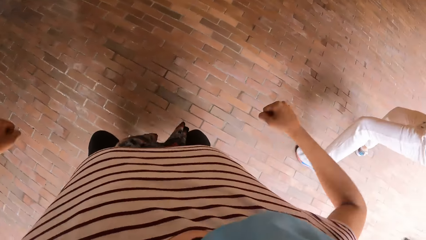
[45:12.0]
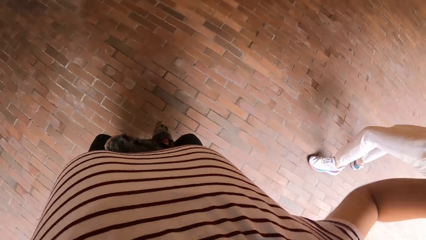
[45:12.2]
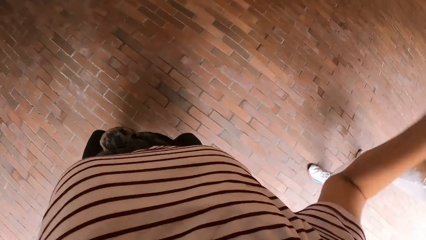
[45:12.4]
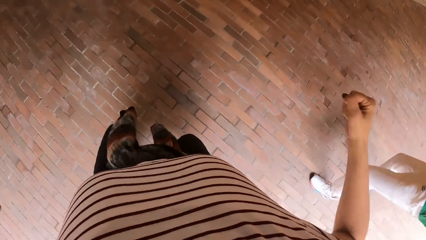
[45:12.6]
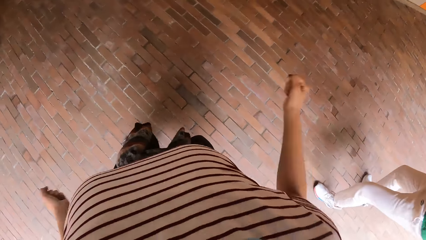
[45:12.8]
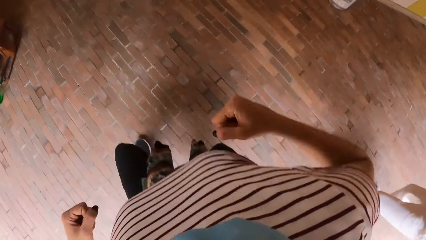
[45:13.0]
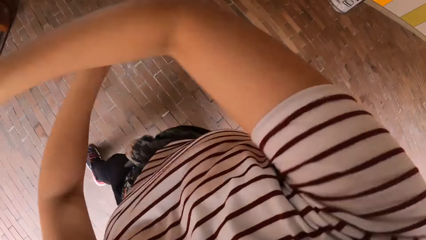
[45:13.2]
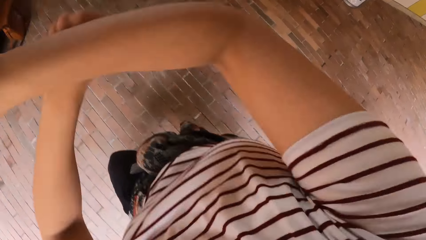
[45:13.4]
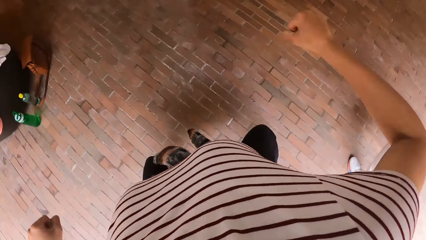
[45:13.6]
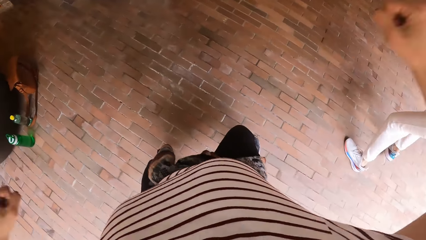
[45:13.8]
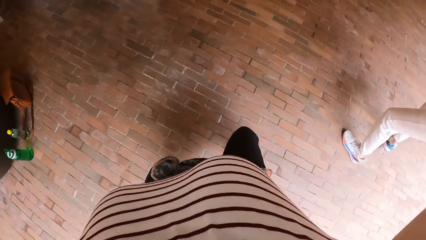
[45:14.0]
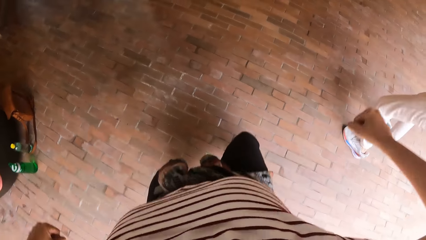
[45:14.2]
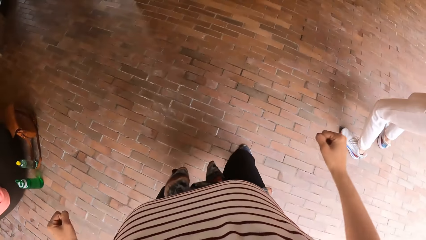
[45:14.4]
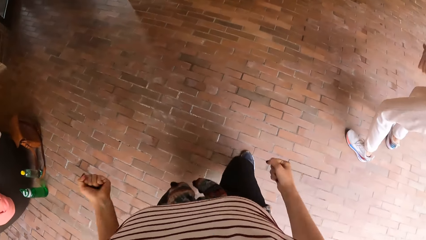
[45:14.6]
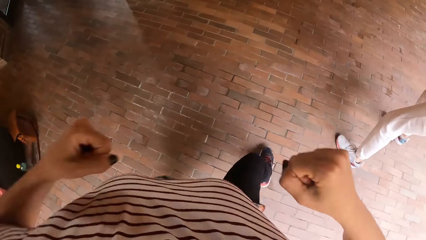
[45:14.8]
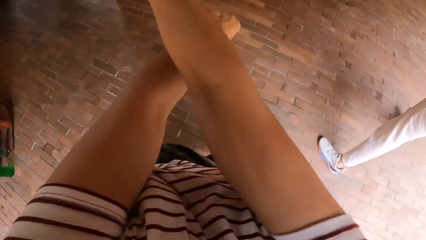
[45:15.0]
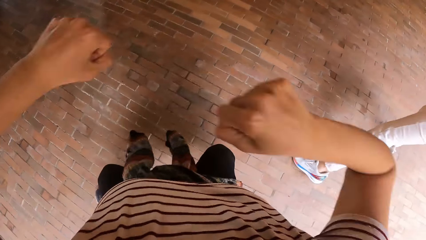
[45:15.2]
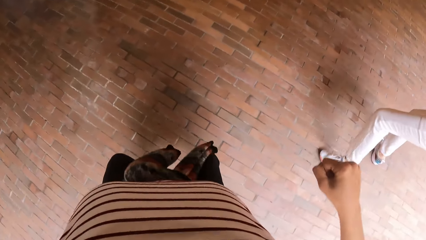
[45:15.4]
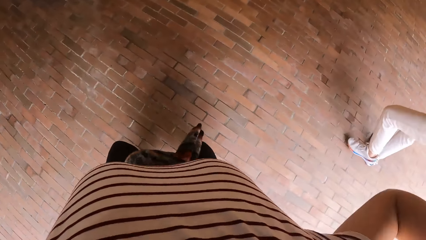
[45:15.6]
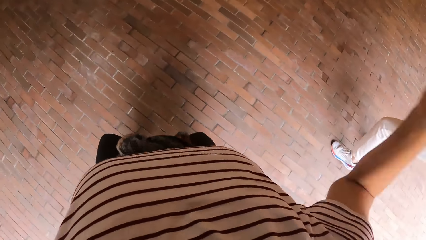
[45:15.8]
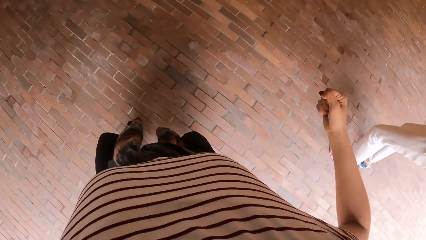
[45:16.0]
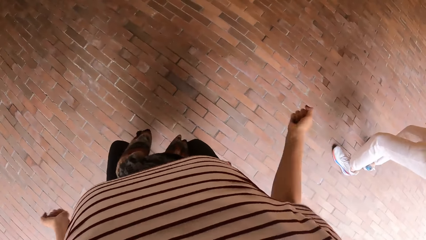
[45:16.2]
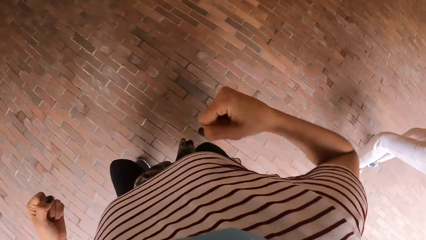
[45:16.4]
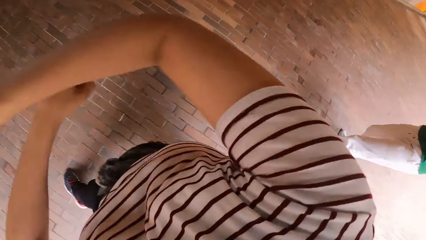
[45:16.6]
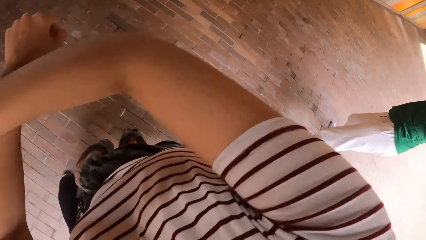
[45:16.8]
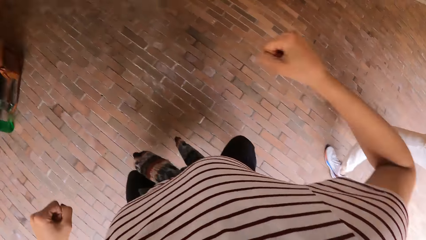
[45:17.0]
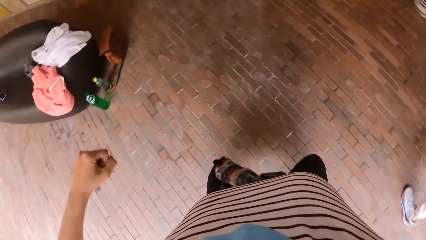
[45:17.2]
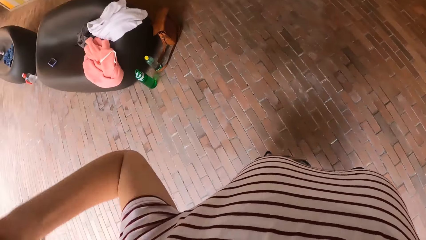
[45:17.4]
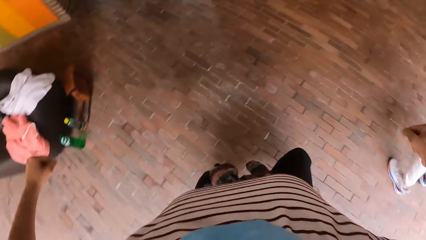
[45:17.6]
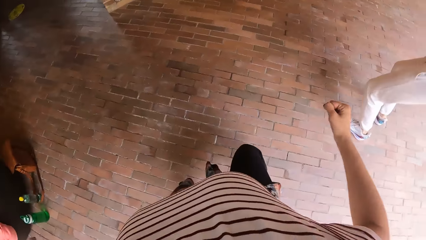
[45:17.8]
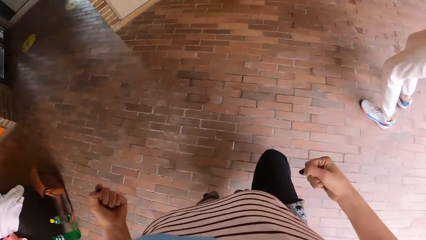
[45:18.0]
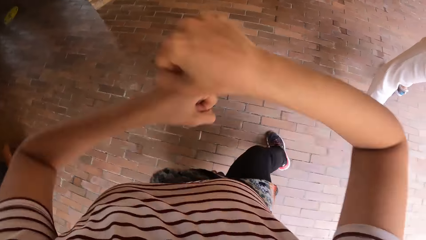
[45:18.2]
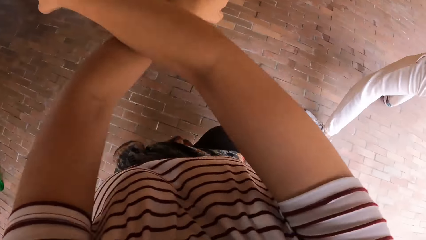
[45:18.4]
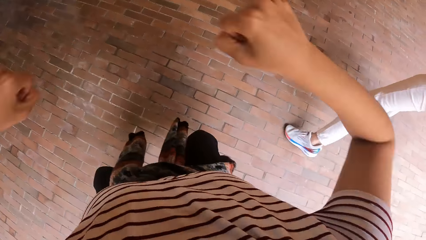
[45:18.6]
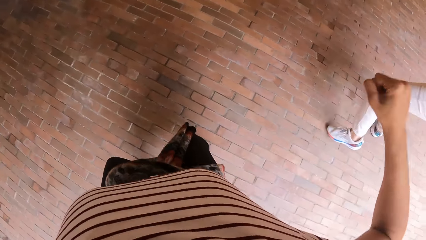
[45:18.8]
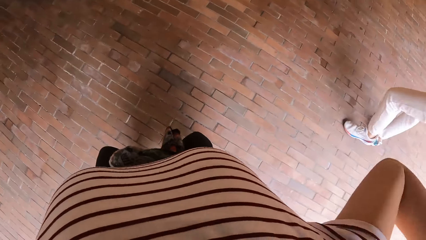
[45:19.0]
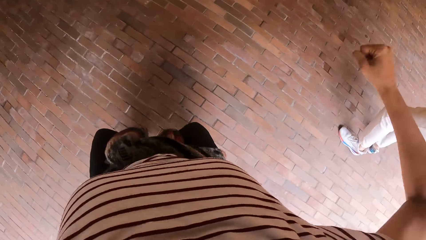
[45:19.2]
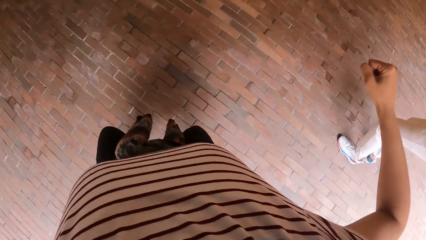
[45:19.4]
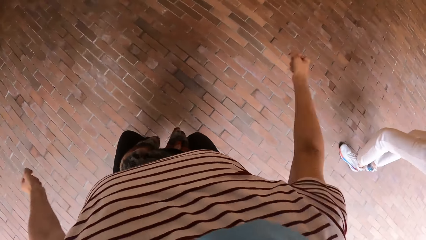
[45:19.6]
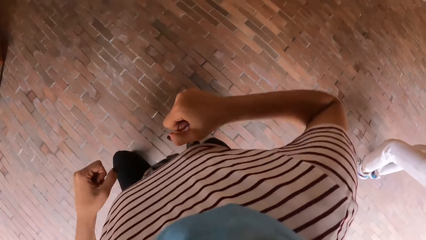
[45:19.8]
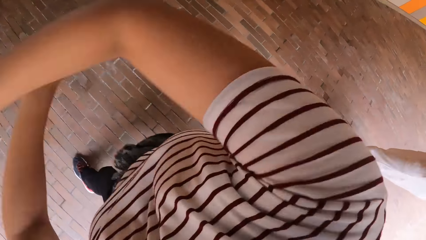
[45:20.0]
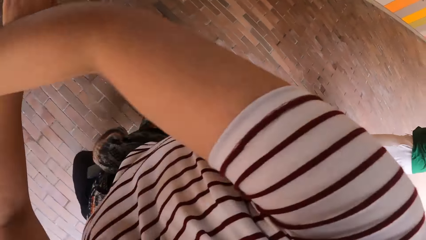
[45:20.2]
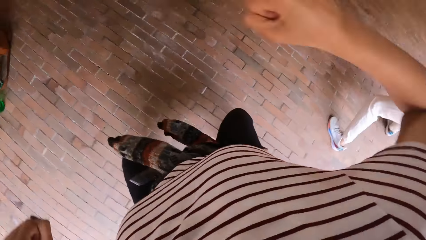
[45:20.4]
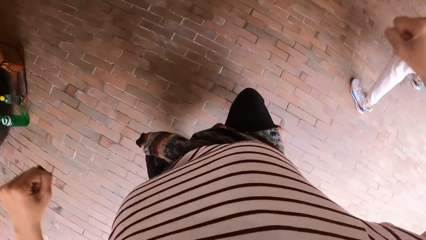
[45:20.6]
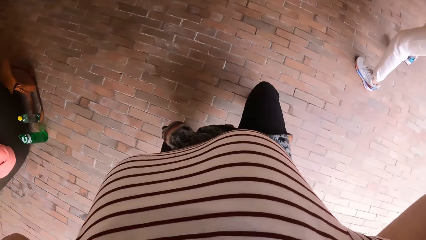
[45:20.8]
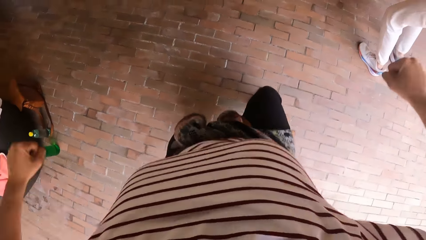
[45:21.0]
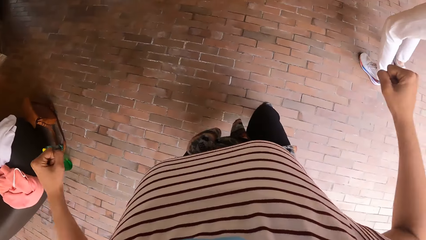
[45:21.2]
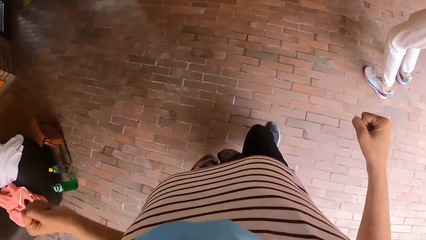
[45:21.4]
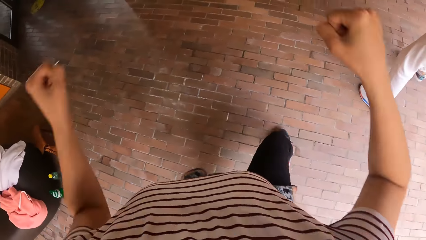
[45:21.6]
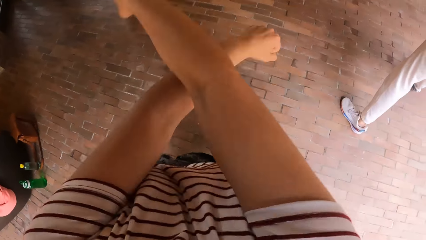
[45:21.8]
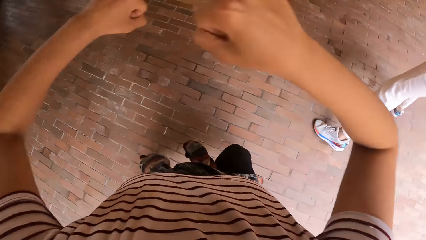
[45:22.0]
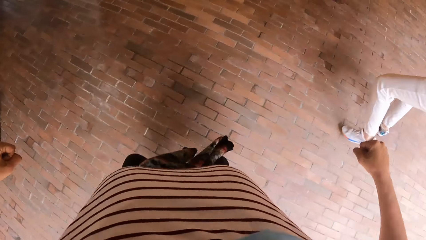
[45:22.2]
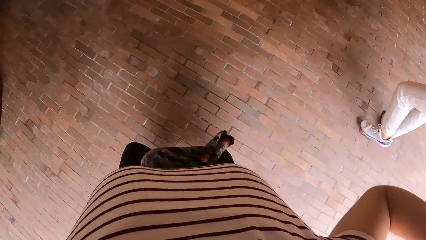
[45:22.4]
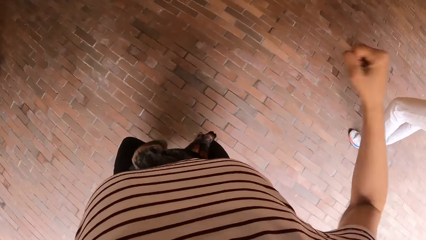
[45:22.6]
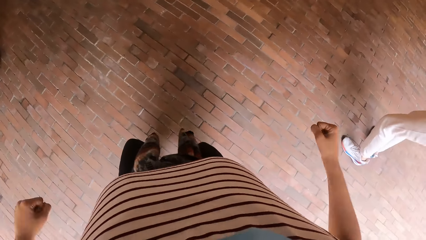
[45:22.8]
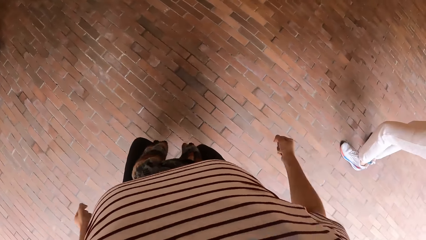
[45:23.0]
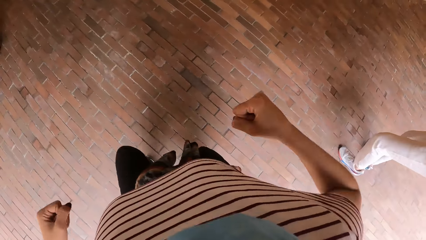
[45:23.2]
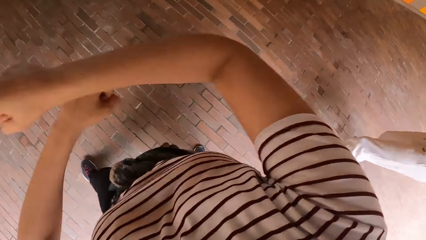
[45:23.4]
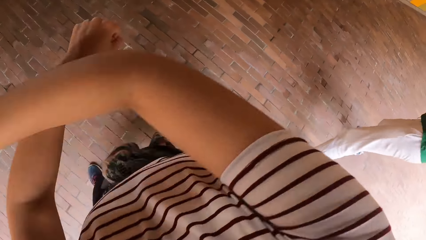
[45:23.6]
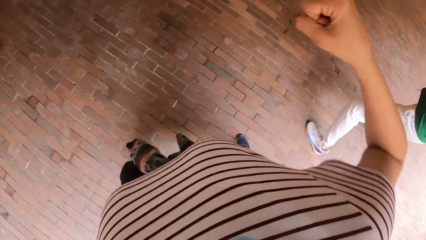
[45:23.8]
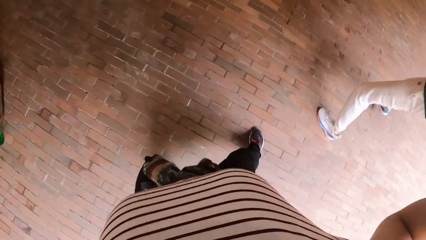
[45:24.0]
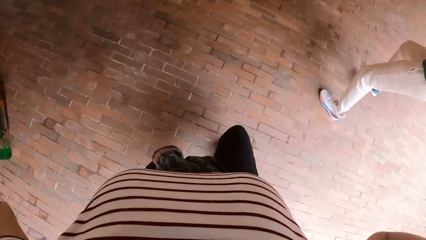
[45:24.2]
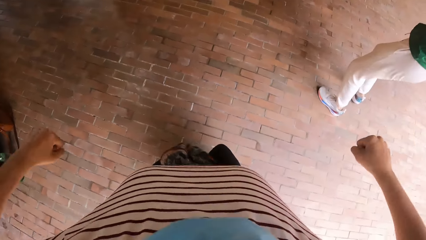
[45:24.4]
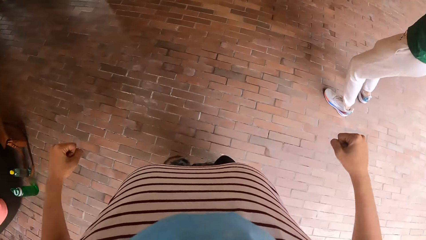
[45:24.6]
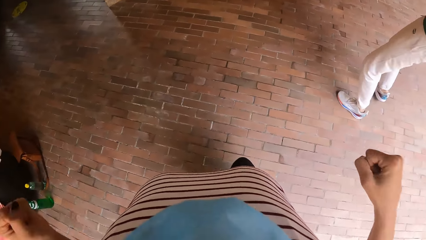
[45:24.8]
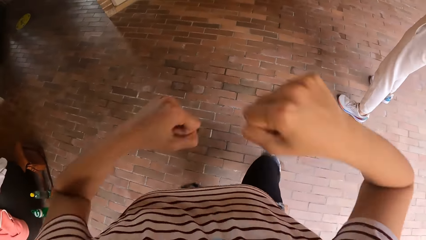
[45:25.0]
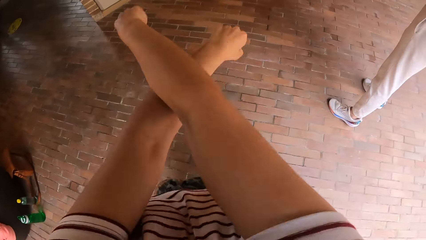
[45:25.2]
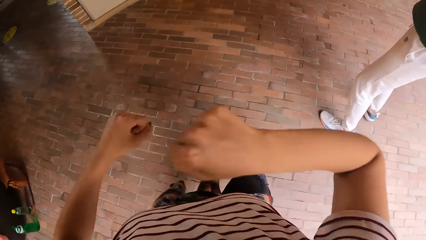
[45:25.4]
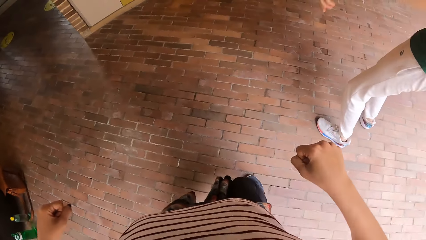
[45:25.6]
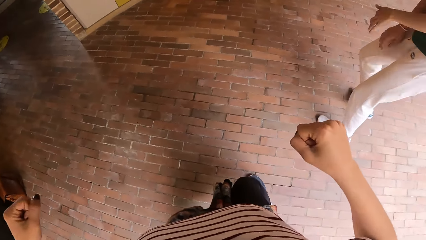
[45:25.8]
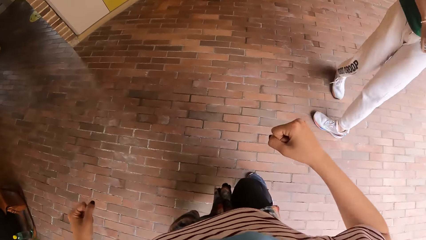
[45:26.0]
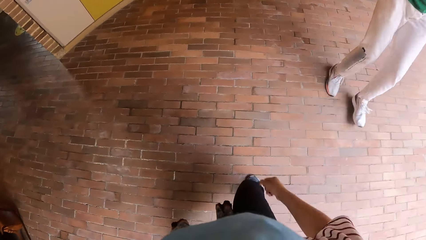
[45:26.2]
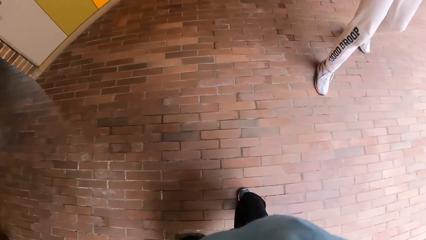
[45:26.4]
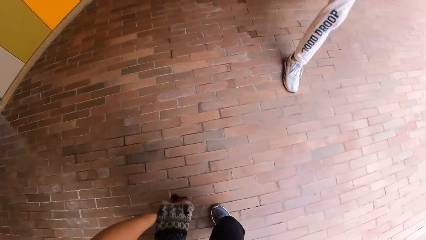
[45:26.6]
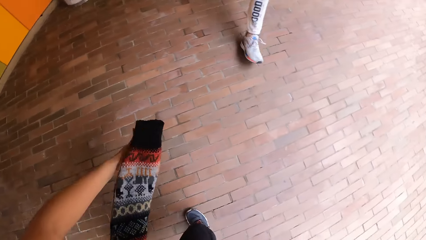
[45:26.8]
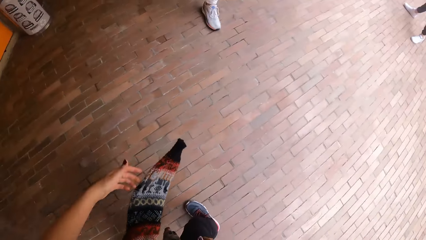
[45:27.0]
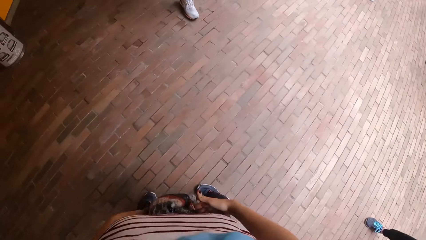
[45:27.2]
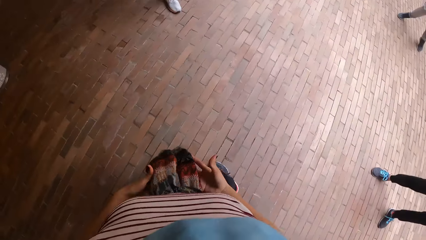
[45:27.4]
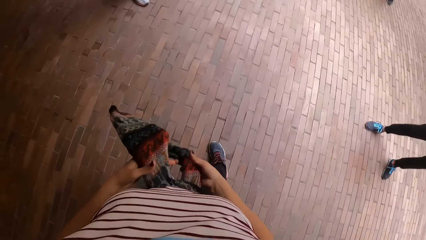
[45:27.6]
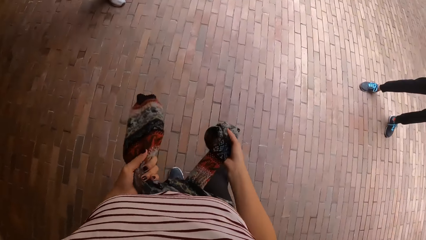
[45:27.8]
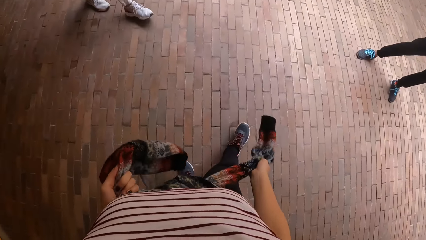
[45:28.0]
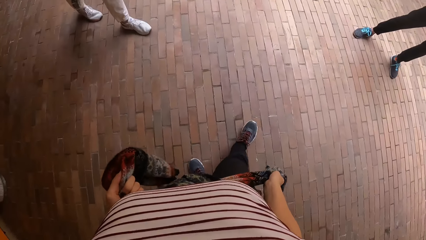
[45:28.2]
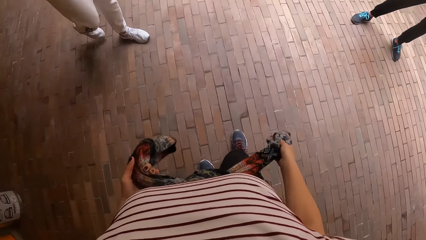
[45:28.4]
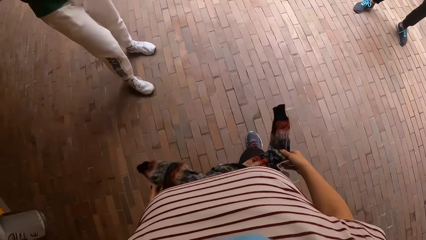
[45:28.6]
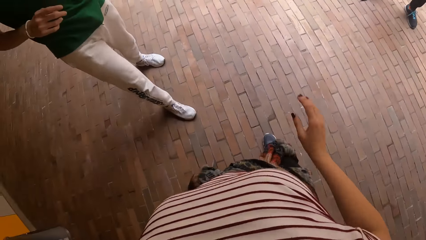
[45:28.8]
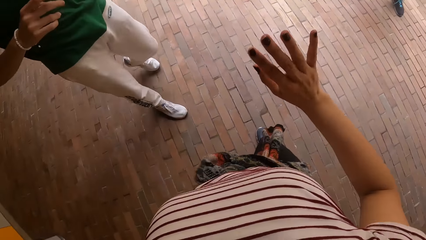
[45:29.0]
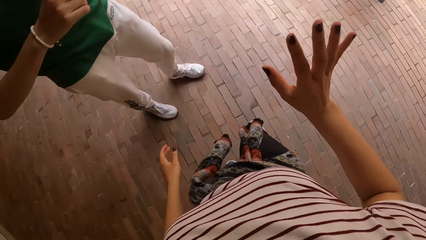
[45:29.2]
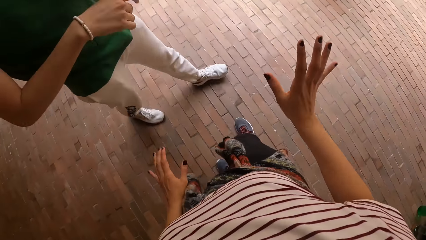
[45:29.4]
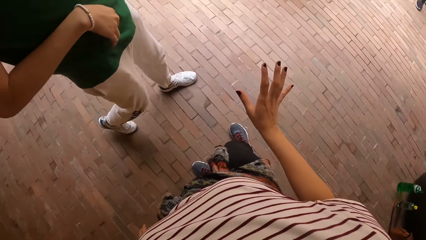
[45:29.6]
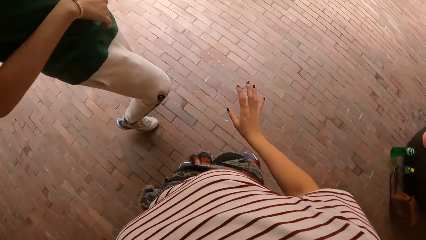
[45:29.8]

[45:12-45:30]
A person dances in the compound. The camera wearer crosses both hands. She opens both hands wide. She raises both hands. She drops both hands. She closes both arms. She crosses both hands. She opens both hands wide. She raises both hands. She drops both hands. She crosses both hands. She opens both hands wide. She raises both hands. She drops both hands. She closes both arms. She crosses both hands. She opens both hands wide. She raises both hands. She drops both hands. She crosses both hands. She opens both hands wide. She raises both hands. She drops both hands. She closes both arms. She crosses both hands. She opens both hands wide. She raises both hands. She drops both hands. She closes both arms. She crosses both hands. She opens both hands. The person stretches his left hand. The camera wearer raises a cloth with her left hand. She holds the cloth with both hands. The person walks towards the camera wearer. The camera wearer raises her right hand.
